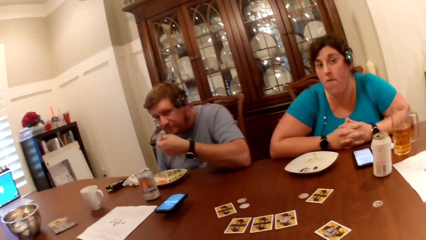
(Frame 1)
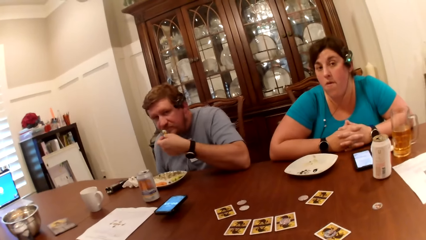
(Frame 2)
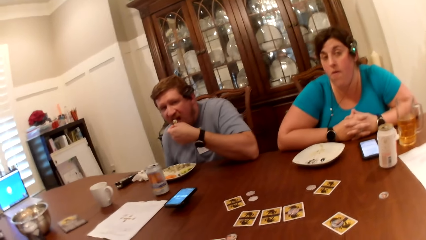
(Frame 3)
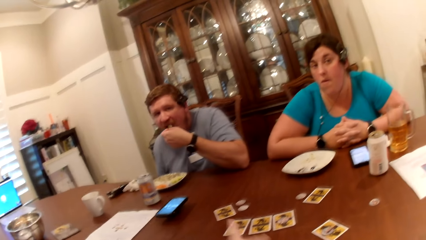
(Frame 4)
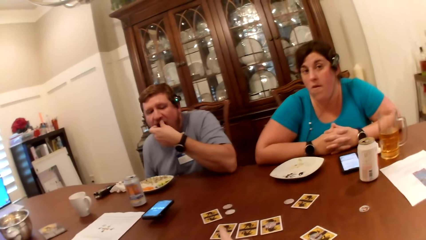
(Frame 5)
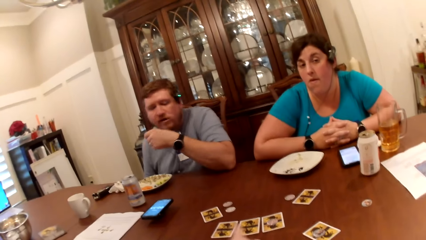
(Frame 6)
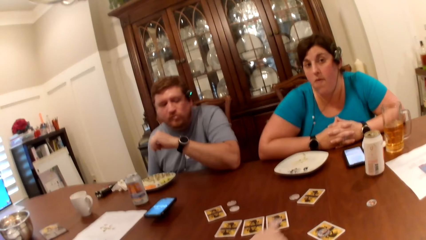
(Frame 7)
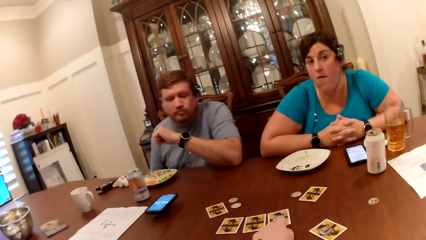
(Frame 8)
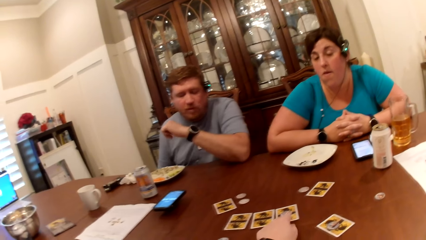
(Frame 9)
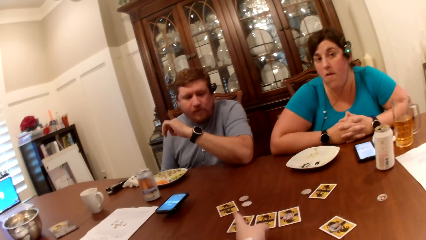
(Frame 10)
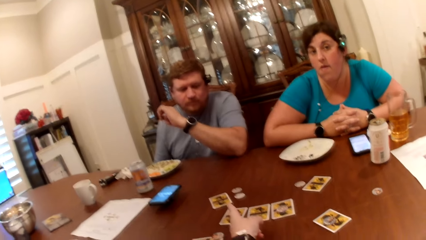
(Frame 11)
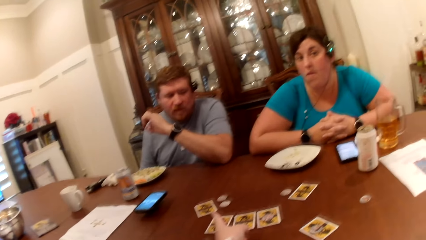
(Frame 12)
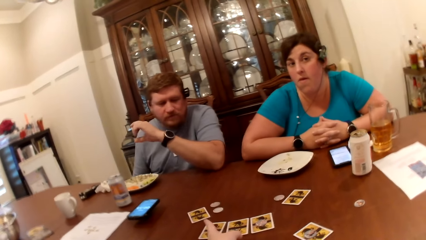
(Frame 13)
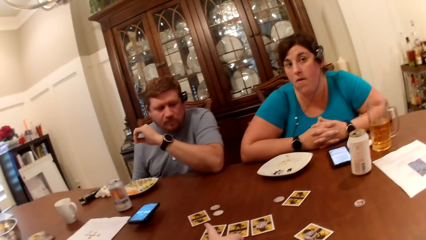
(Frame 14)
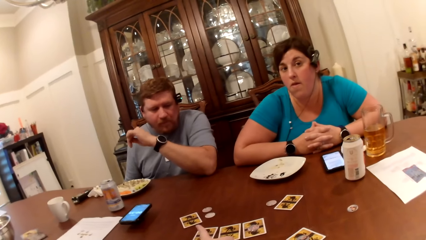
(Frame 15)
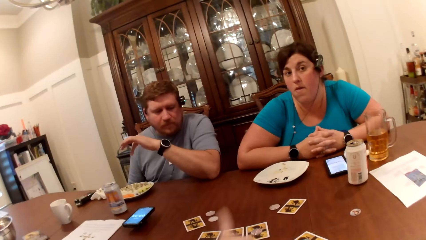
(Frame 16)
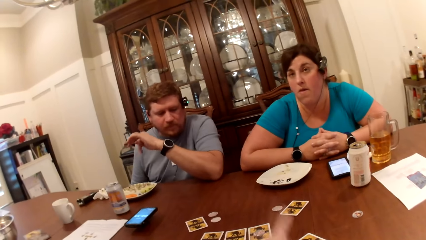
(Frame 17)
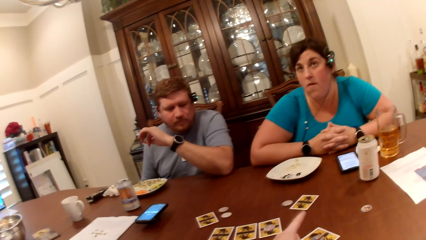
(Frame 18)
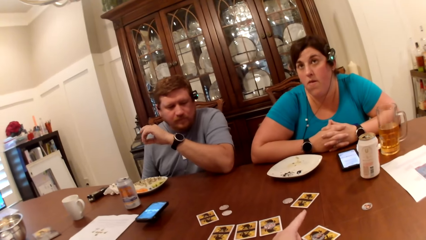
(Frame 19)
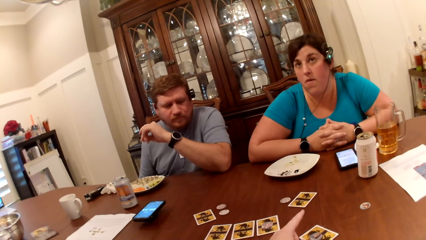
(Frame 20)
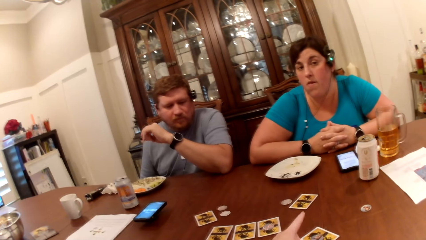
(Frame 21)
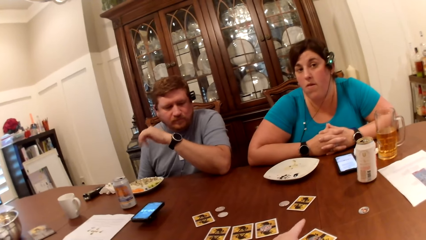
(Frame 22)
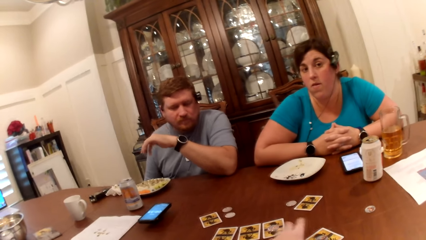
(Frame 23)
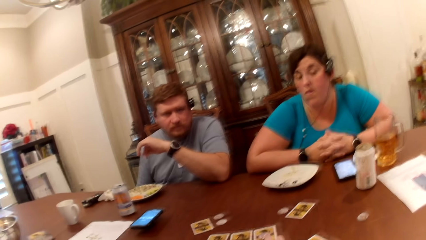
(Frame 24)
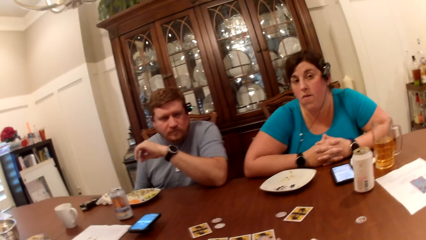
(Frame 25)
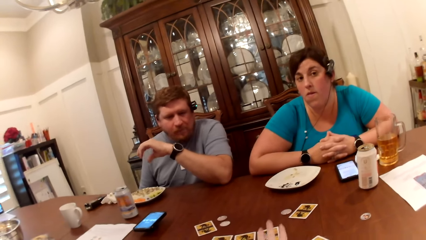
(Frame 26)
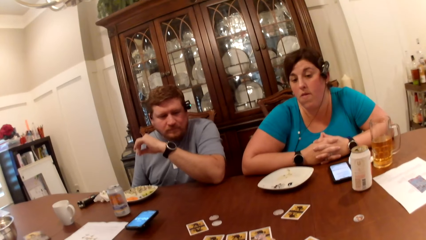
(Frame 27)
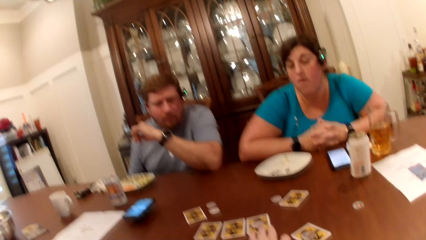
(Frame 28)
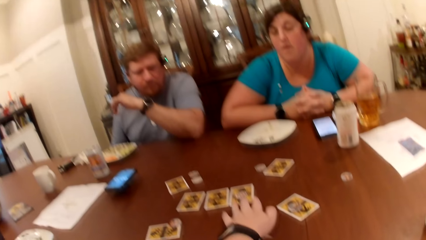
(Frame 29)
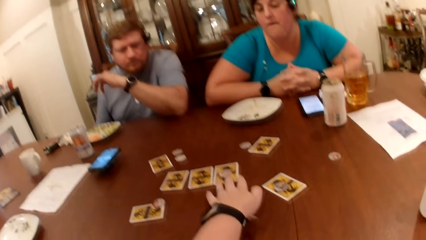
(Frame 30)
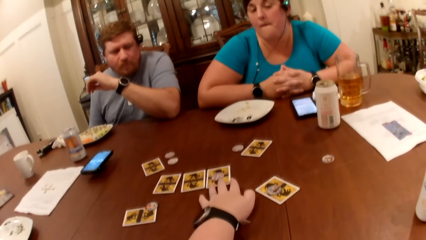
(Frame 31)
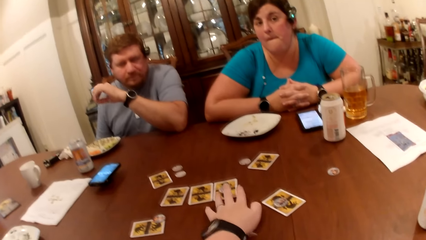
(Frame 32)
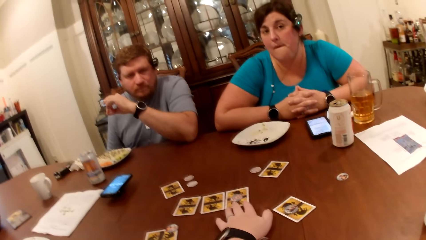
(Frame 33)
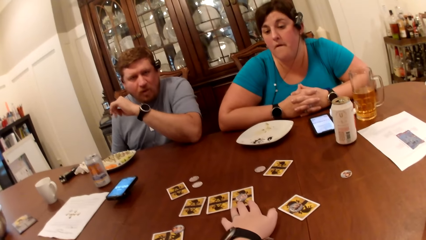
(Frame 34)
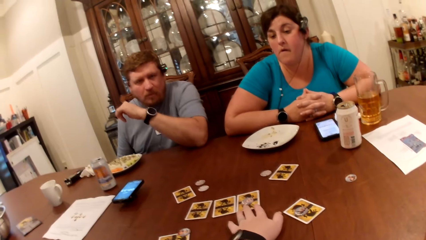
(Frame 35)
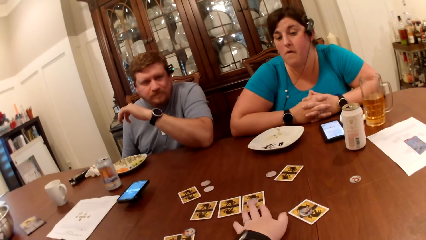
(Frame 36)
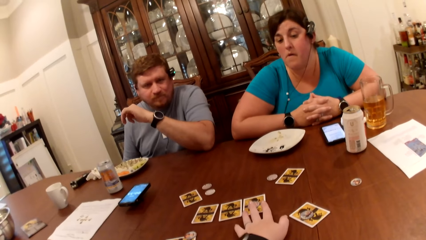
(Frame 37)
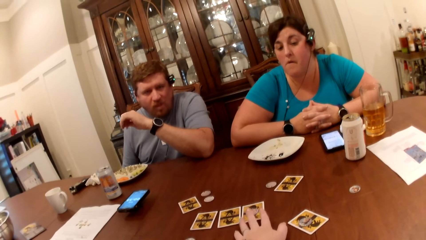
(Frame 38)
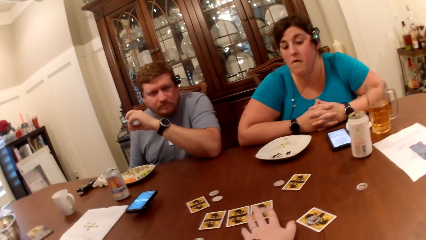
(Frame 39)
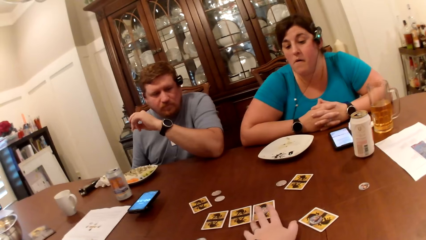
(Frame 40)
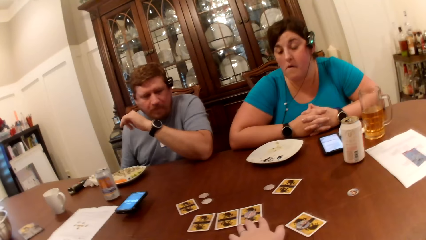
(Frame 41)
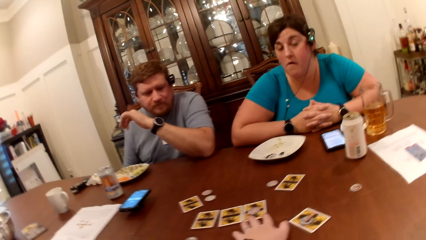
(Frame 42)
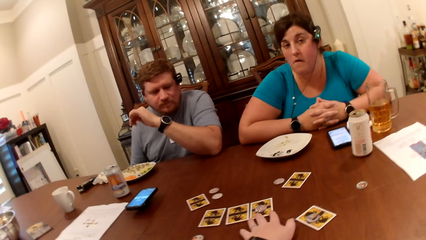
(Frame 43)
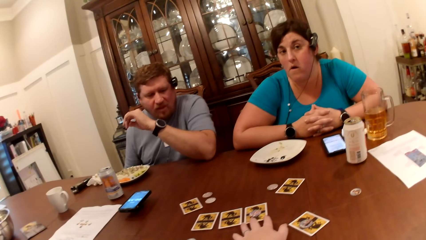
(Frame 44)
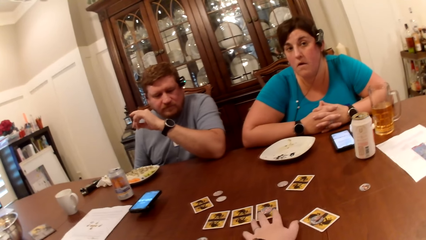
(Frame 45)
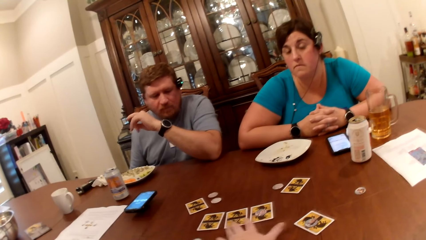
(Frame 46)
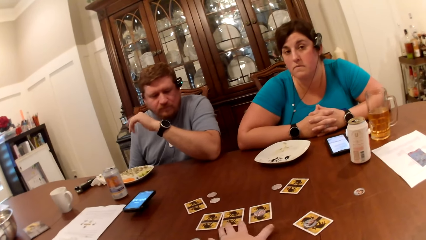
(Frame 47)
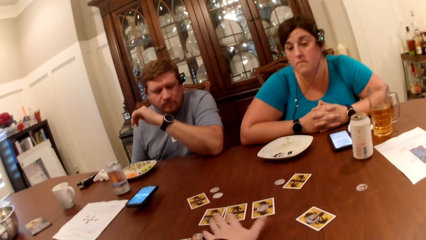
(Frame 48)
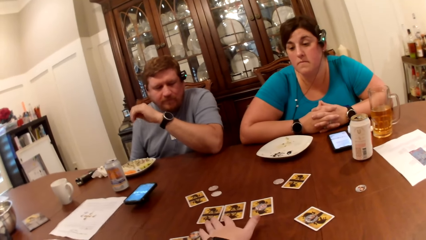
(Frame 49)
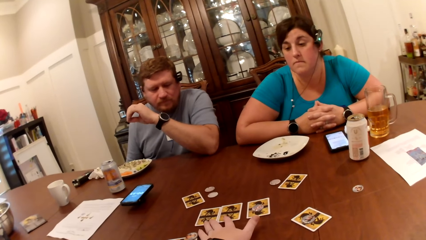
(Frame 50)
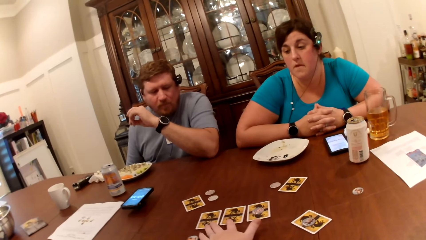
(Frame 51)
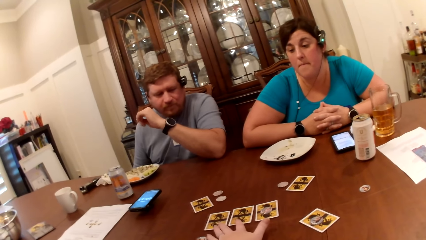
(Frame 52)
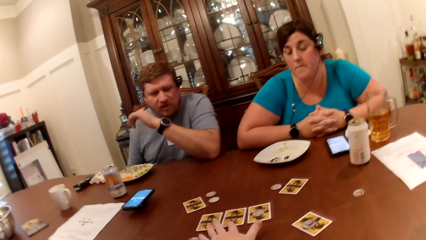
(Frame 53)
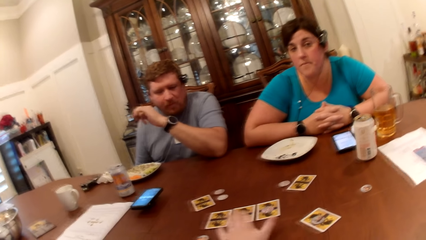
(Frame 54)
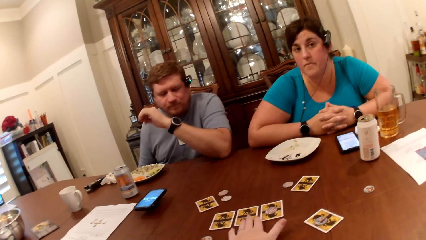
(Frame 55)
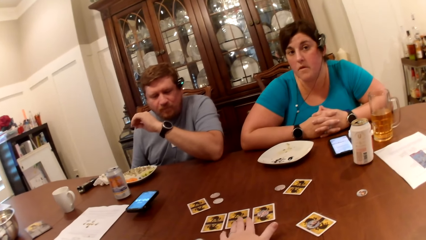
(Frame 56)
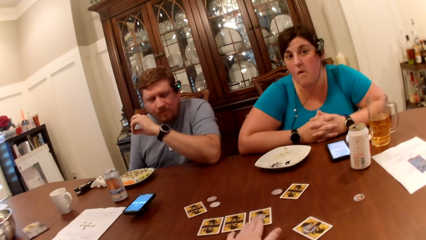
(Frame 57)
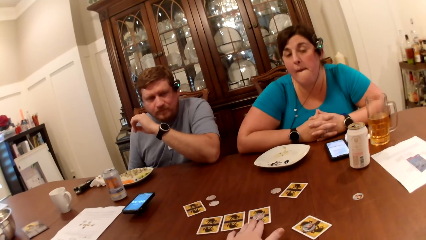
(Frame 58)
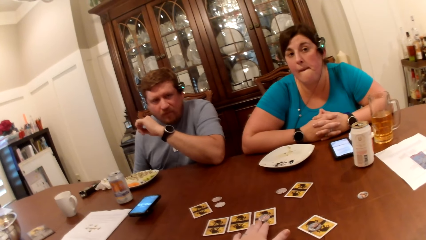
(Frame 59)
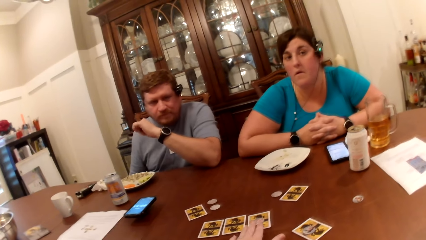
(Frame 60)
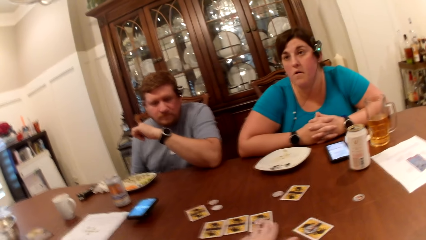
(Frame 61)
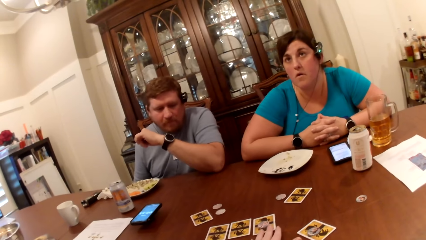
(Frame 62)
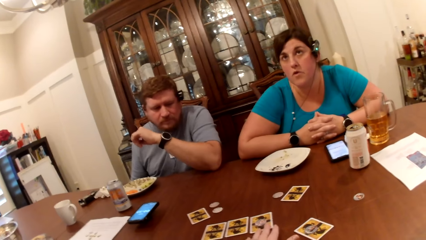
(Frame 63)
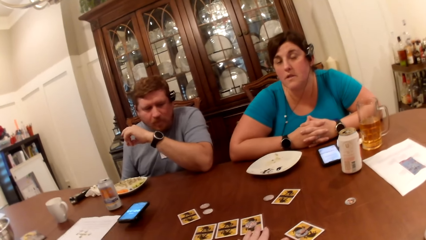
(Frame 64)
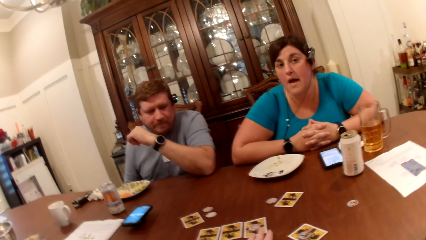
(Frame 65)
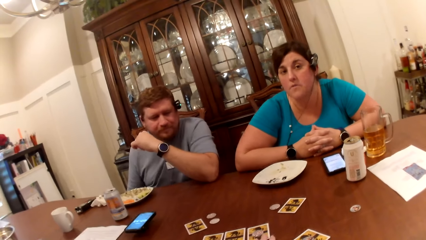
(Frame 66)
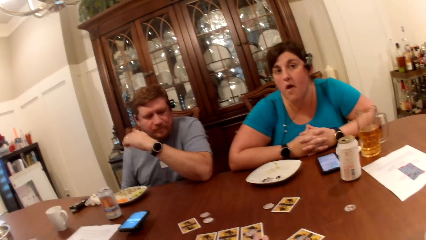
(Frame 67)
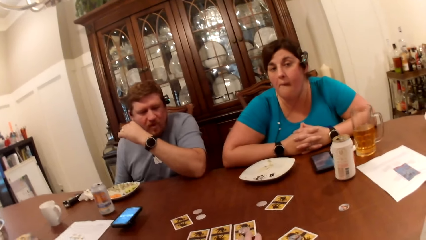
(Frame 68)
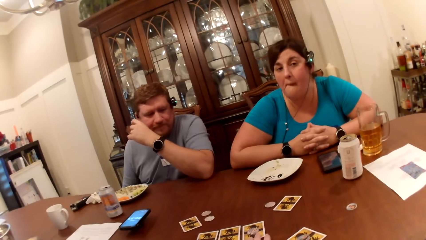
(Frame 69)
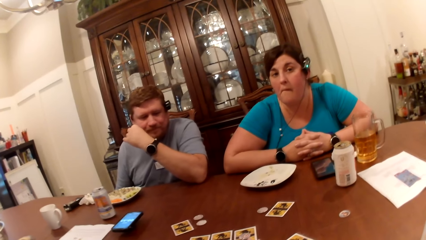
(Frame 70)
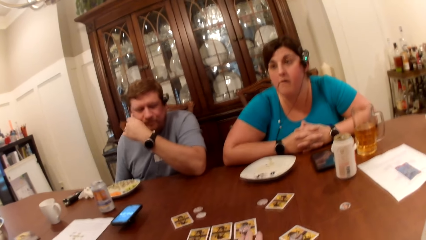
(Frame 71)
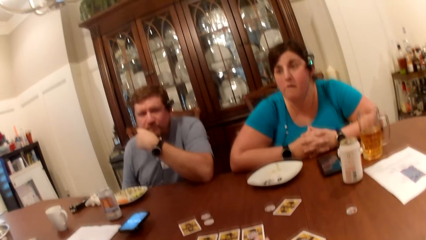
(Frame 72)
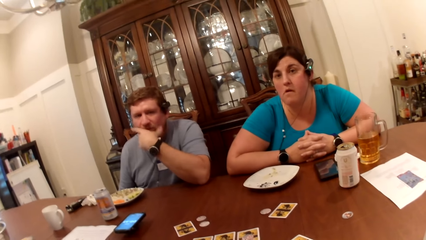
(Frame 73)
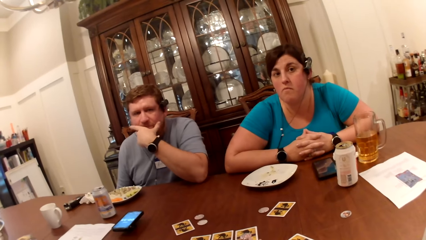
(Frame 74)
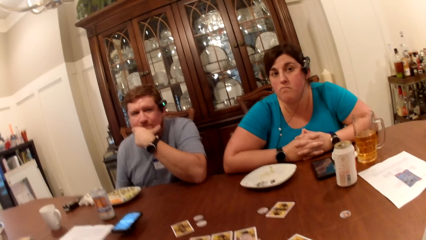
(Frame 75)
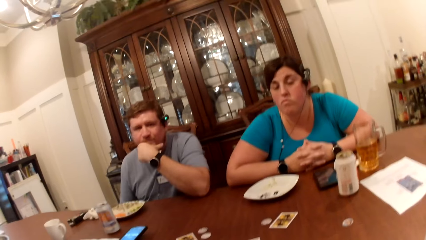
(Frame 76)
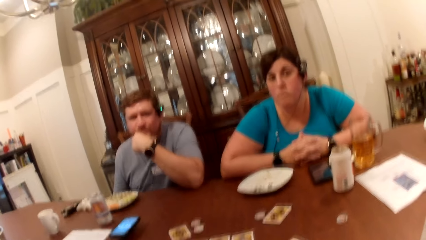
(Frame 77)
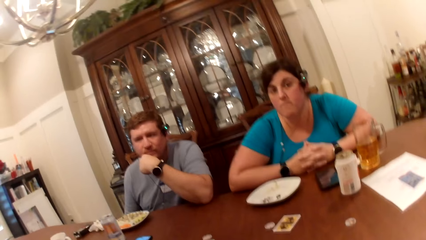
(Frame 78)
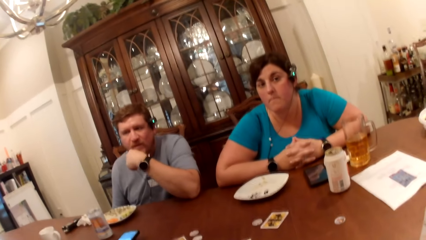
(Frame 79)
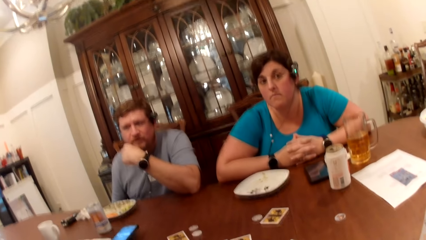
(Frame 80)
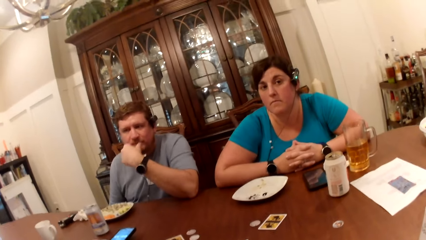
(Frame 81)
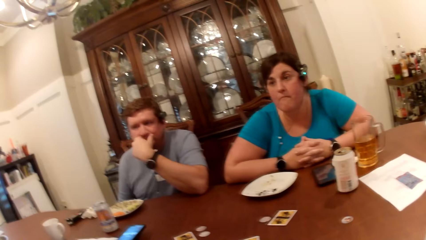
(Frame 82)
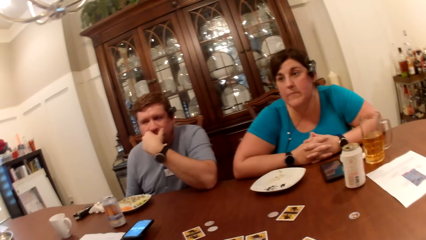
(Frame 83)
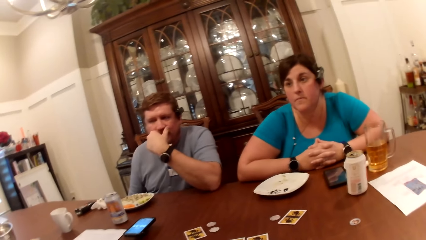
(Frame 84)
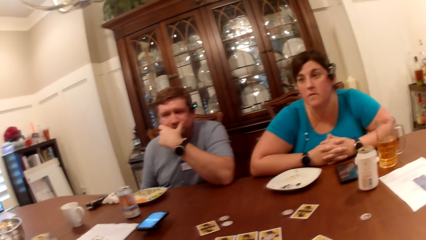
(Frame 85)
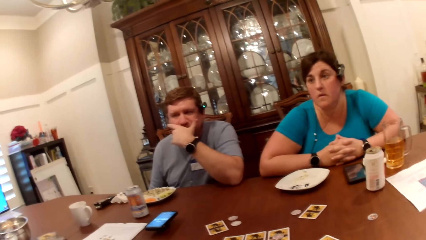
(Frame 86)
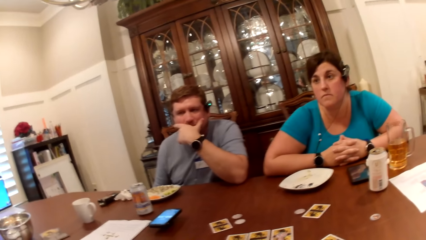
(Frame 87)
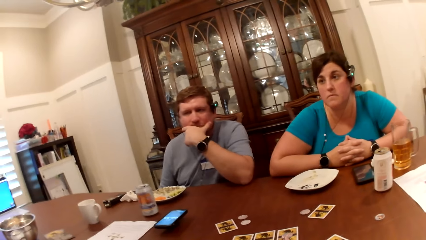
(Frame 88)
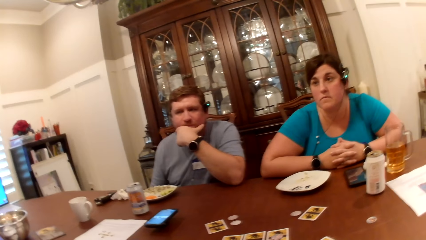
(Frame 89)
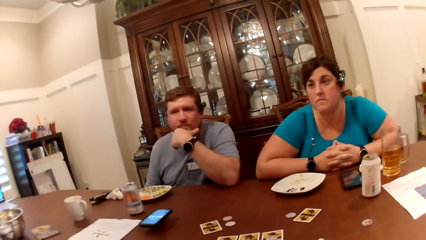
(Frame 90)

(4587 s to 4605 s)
A man places the food in his left hand into his mouth. The camera wearer touches a card on the table with her left hand. She points ahead. She places her left hand on the card on the table. She taps on the card. She moves the cards on the table with her left hand.
